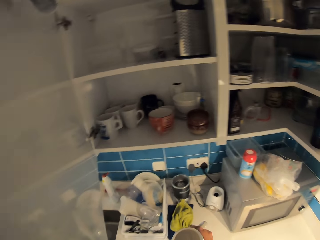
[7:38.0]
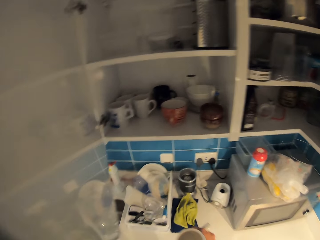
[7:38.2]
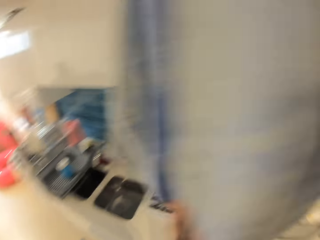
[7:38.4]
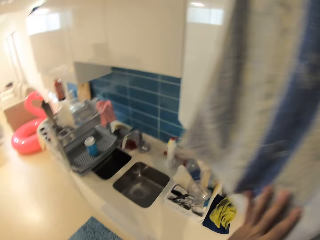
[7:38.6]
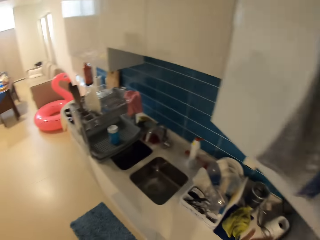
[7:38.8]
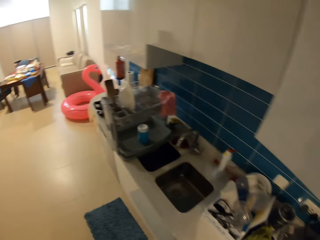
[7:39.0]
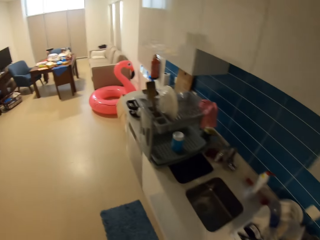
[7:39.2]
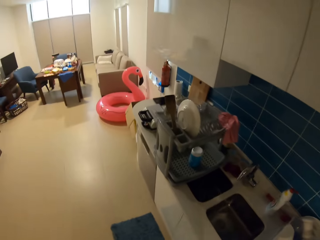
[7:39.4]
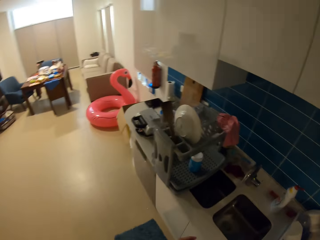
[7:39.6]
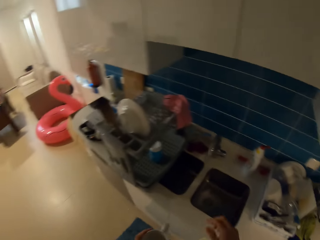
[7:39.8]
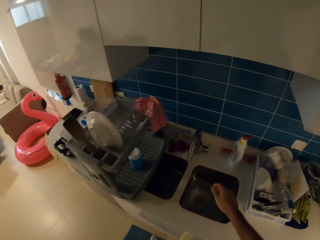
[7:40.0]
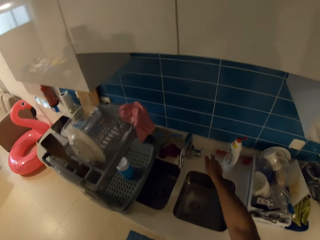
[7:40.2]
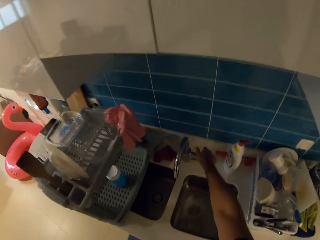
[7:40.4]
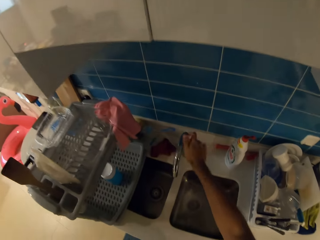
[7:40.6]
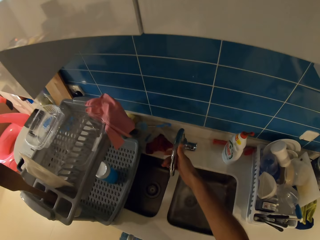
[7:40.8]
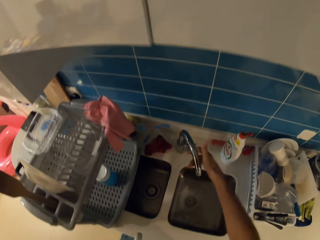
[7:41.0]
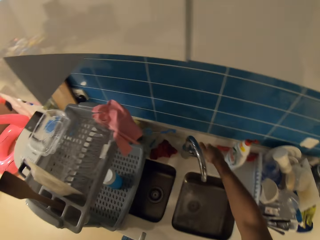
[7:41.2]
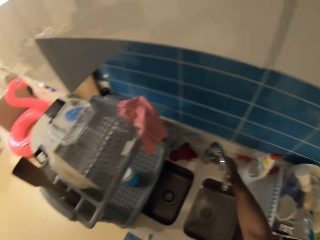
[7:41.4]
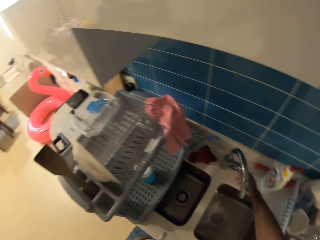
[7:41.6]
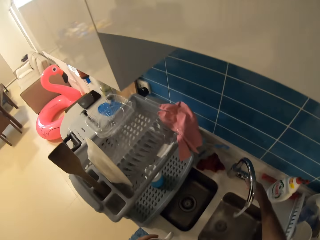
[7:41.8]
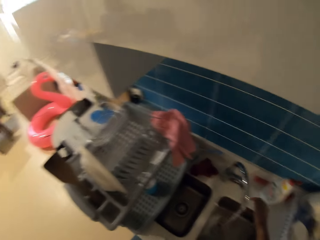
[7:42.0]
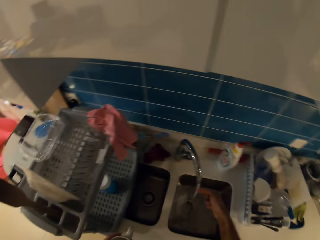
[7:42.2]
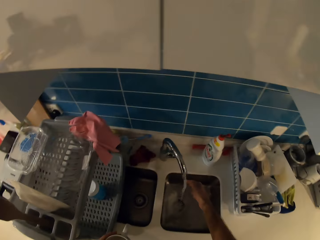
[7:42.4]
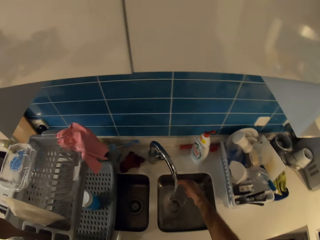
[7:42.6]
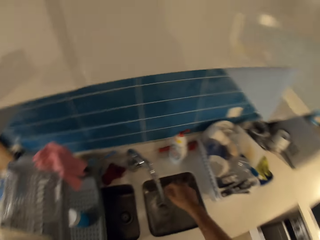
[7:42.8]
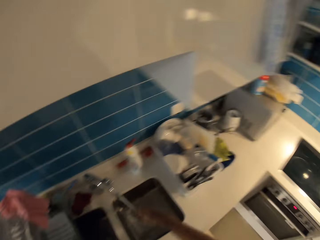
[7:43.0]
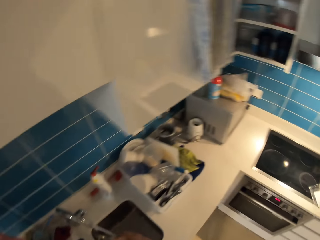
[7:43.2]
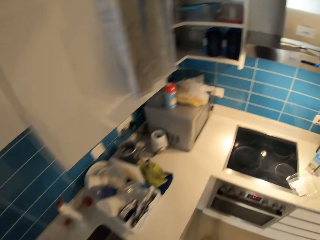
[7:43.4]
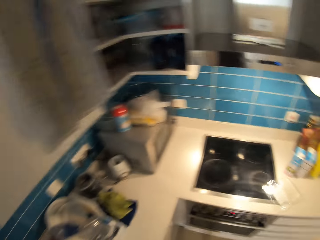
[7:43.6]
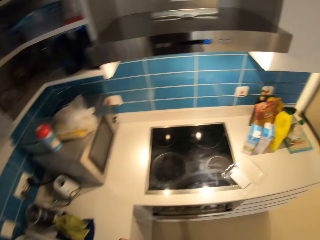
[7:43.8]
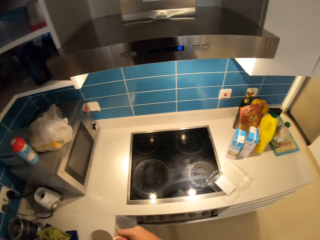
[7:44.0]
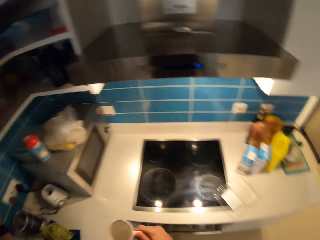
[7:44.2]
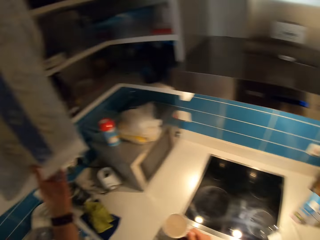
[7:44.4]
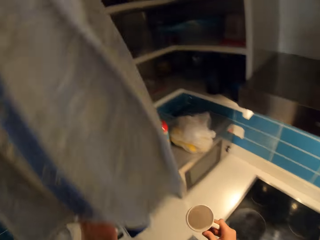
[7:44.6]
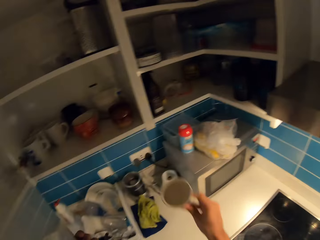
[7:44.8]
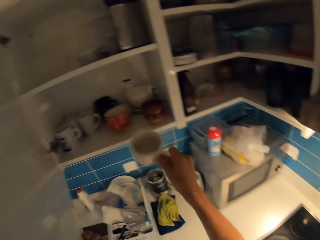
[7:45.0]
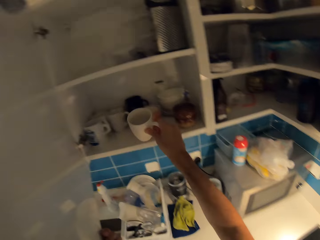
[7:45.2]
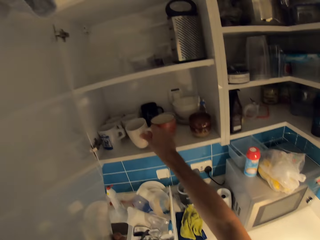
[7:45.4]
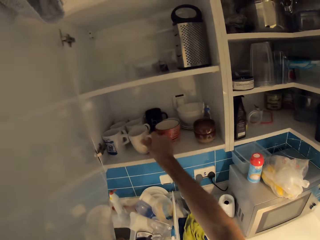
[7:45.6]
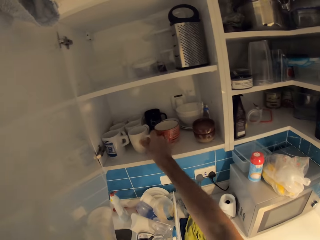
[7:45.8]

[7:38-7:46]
The camera wearer closes the cabinet with his left hand. He walks to the sink. He opens the tap knob with his right hand. He washes his hands. He walks to the cabinet. He opens the cabinet with his left hand. He puts the cup back.

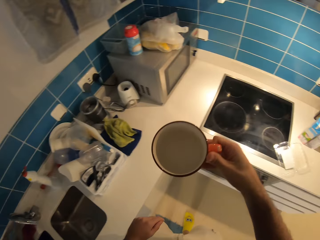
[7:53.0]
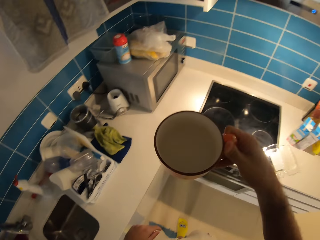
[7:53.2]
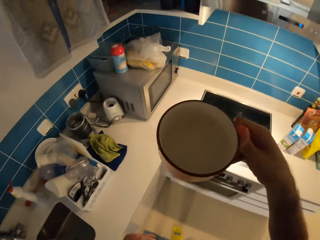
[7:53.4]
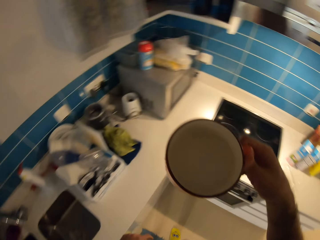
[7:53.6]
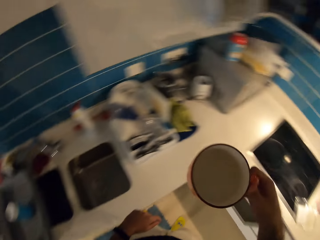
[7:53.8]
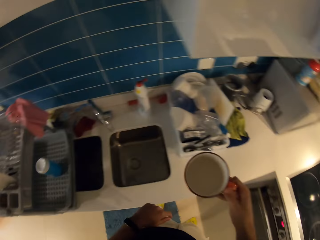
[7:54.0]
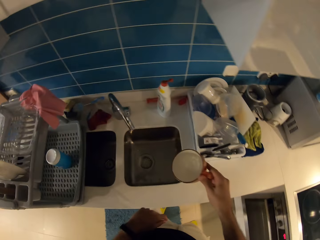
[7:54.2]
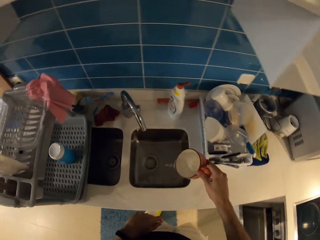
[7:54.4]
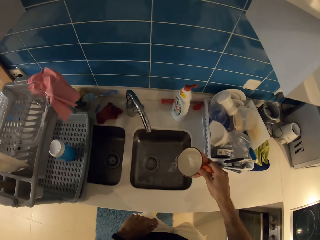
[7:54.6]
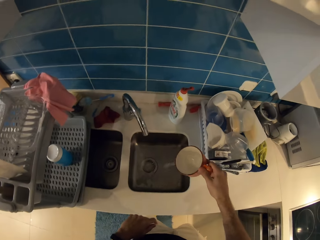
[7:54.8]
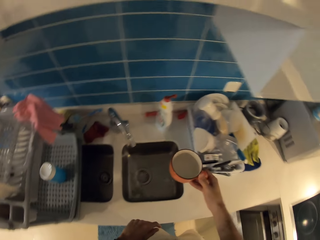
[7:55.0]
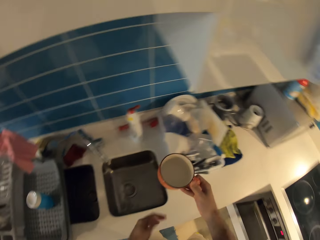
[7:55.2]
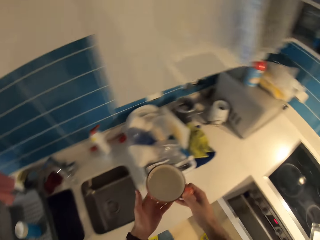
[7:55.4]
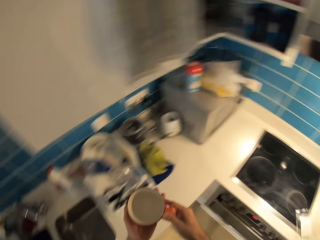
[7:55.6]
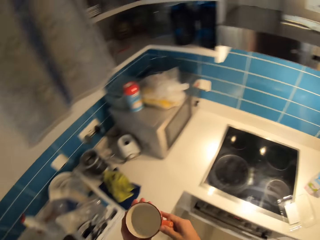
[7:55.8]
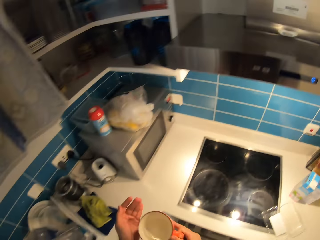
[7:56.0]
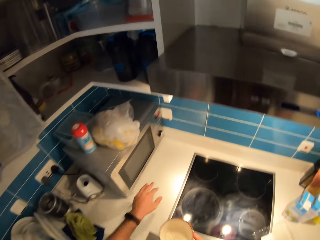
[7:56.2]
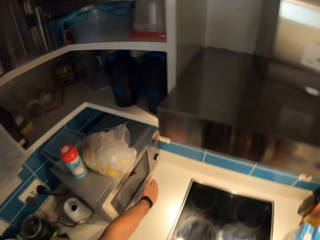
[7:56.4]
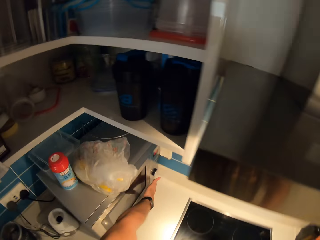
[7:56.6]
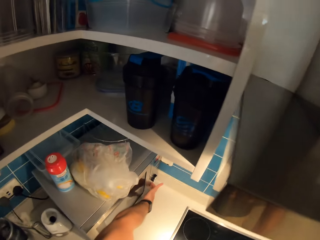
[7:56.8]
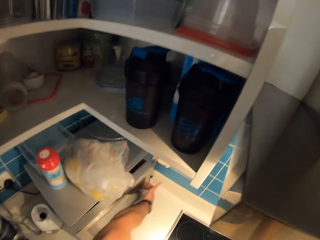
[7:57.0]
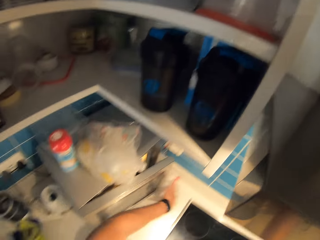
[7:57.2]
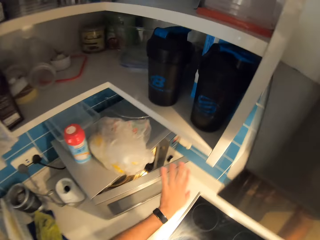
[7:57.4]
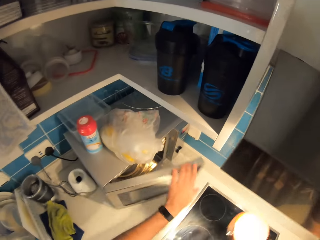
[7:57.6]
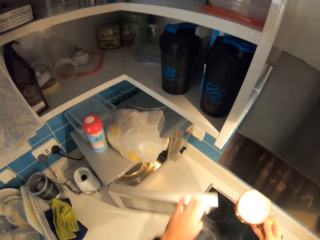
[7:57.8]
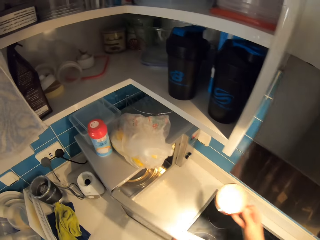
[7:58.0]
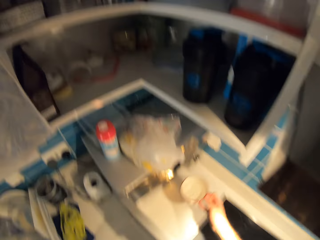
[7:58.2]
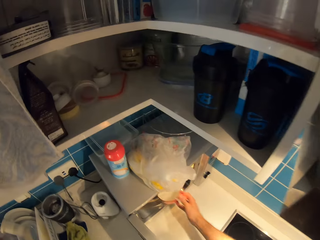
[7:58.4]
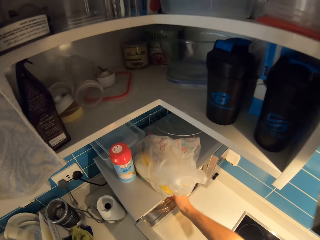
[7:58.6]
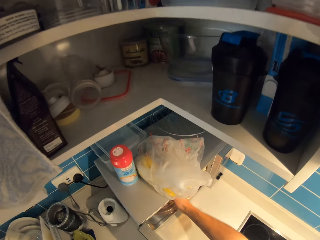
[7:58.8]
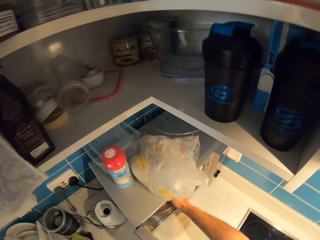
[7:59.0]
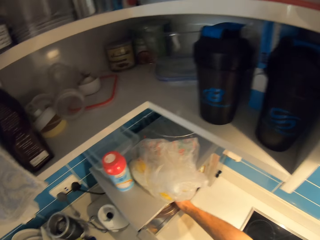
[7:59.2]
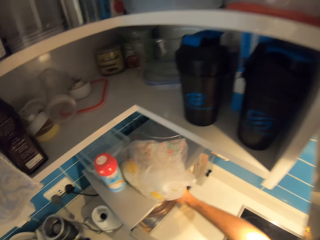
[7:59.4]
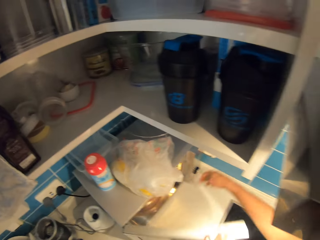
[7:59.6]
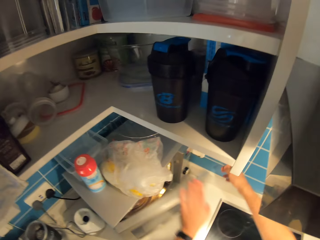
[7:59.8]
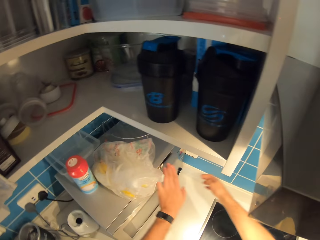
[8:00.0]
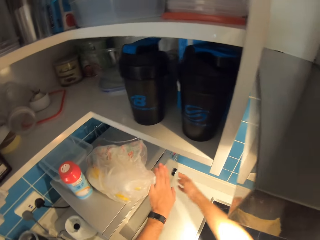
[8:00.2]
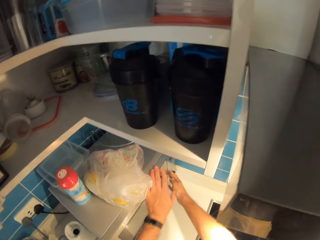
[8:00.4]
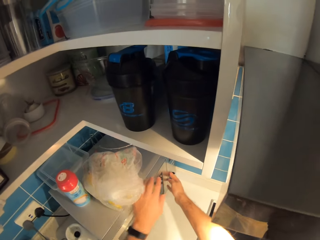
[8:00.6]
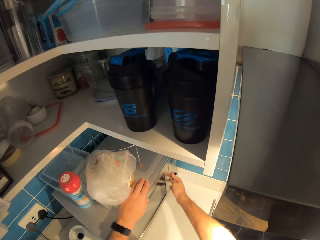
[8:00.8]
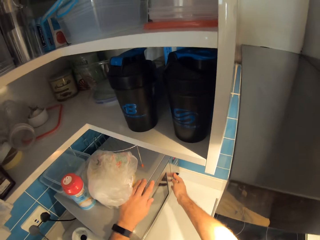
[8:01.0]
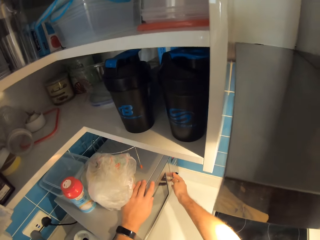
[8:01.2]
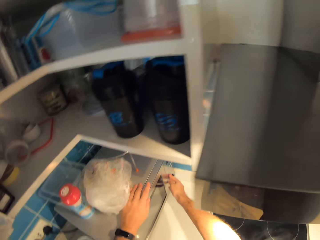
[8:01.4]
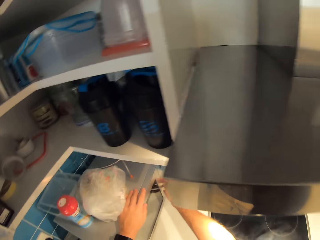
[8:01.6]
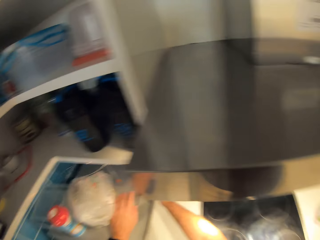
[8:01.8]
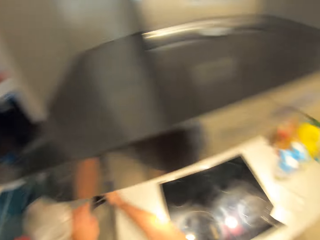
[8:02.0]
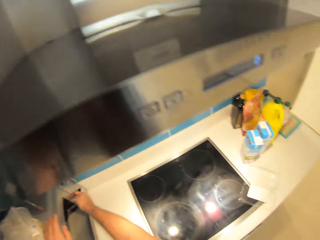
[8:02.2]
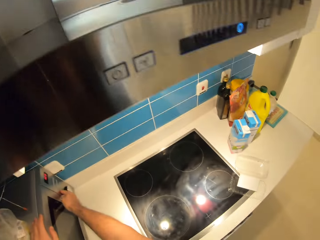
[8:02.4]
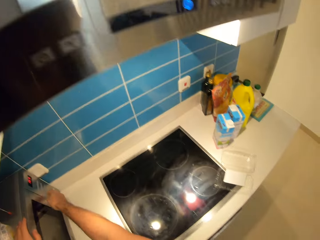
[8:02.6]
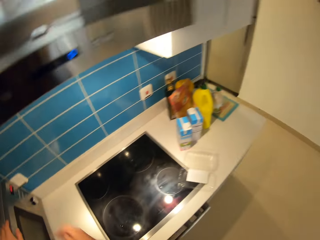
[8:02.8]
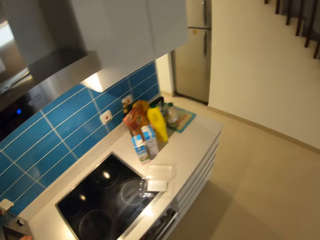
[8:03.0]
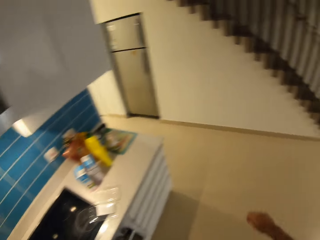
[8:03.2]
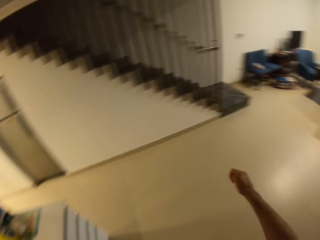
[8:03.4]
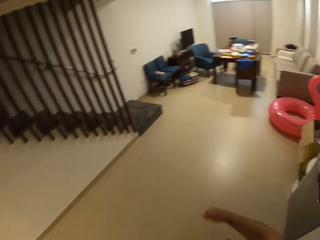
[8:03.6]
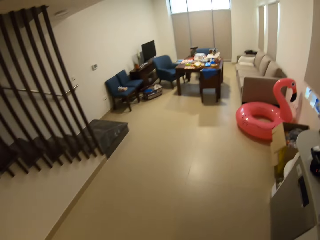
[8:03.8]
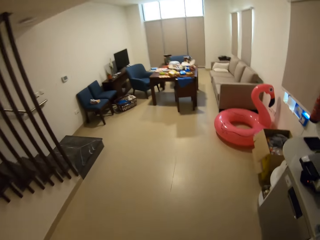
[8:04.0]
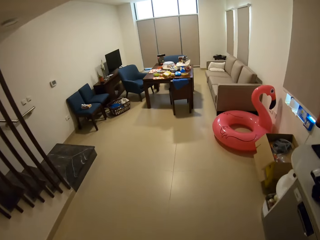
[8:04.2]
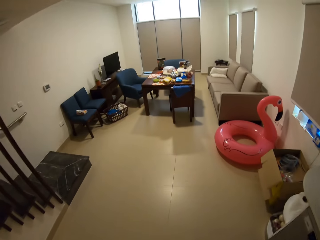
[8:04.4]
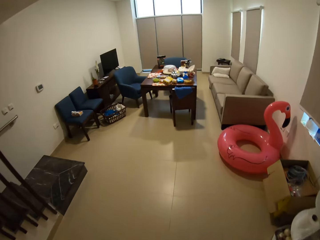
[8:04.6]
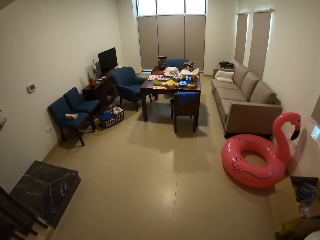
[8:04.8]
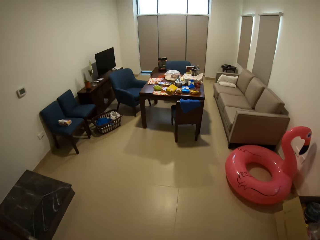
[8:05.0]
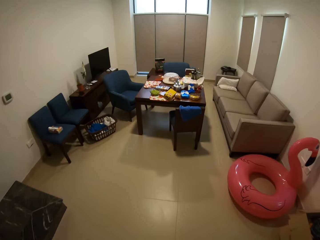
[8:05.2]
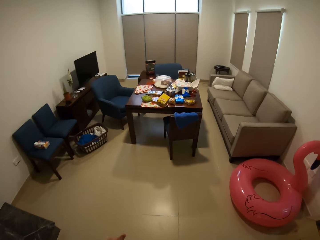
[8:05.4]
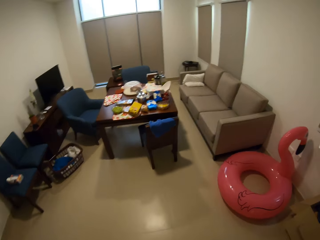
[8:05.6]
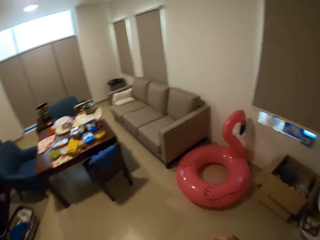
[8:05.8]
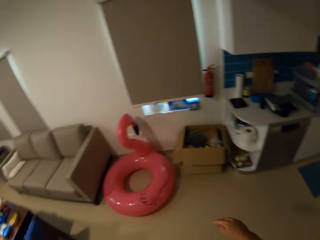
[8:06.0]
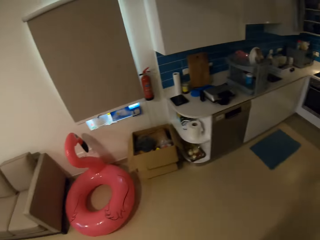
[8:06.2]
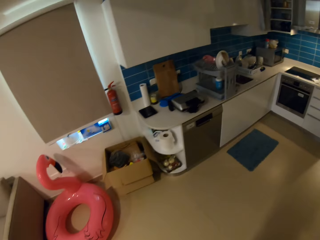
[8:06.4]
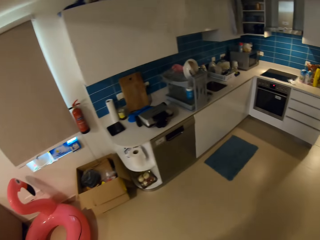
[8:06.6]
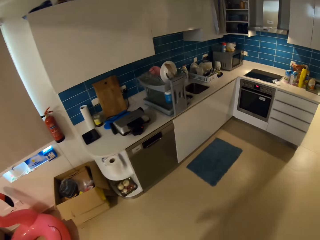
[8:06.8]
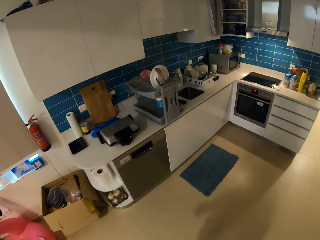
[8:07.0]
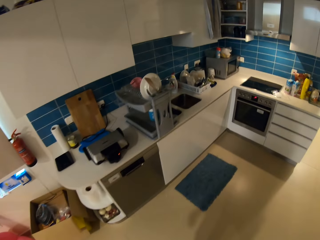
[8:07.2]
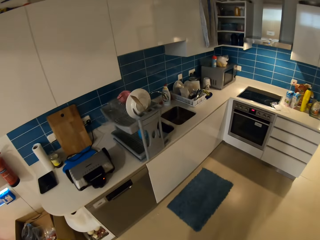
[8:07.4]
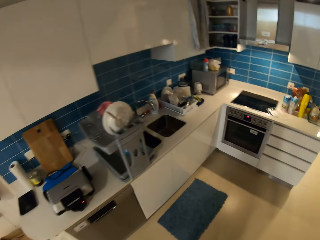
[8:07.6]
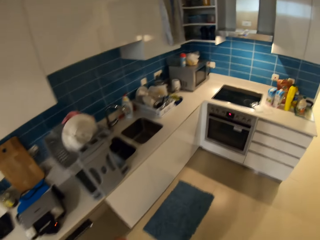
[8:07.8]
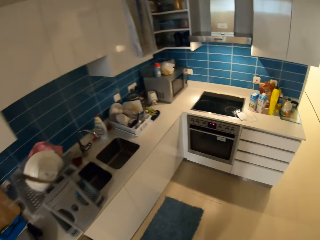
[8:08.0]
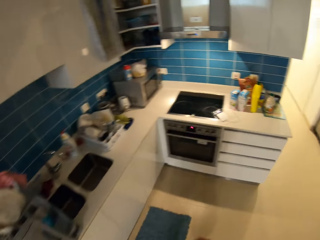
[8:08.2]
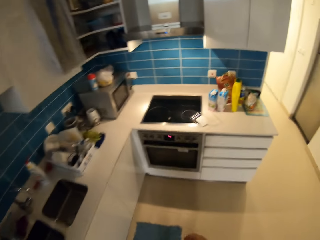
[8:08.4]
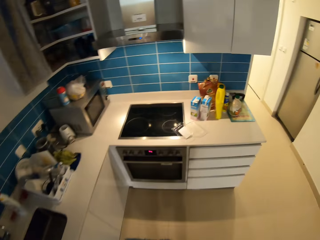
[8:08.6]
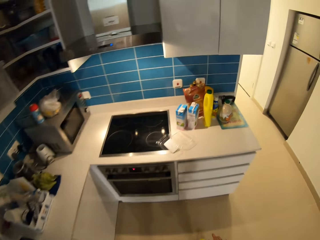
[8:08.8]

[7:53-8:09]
The camera wearer pours water from the mug in his right hand into the sink. He holds the mug with both hands. He walks to the microwave. He opens the microwave with his left hand. He puts the mug in his right hand in the microwave. He closes the microwave with his left hand. He operates the microwave with his right hand. He sets the microwave timer. He walks to the table. He walks back to the kitchen.
